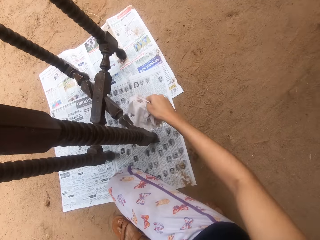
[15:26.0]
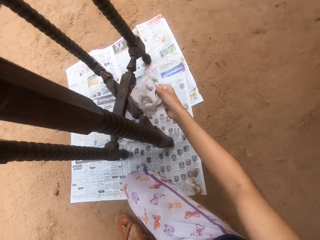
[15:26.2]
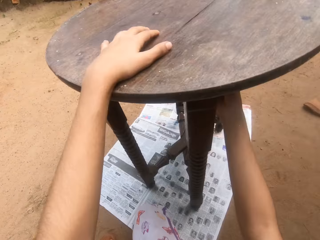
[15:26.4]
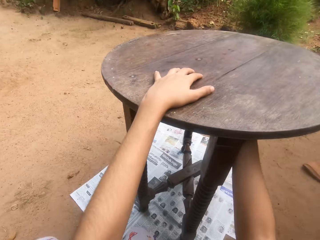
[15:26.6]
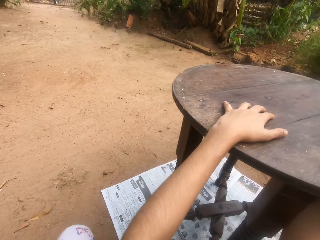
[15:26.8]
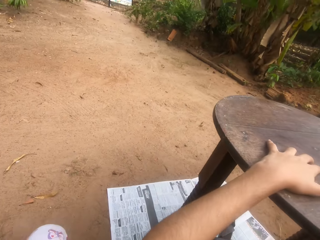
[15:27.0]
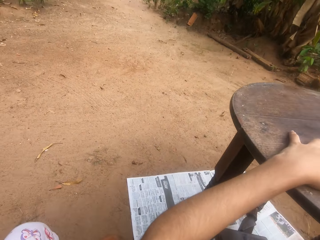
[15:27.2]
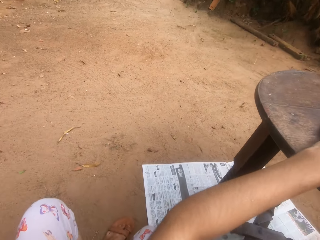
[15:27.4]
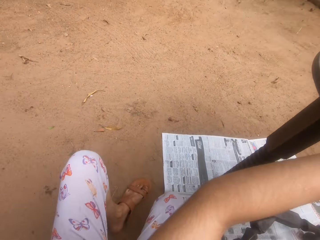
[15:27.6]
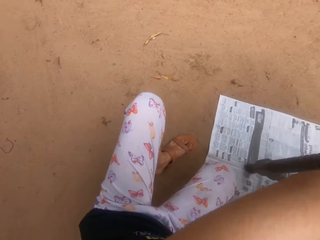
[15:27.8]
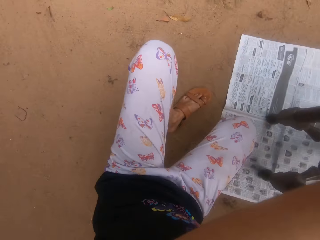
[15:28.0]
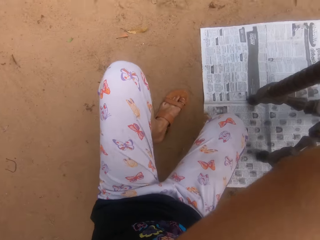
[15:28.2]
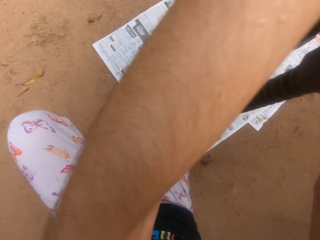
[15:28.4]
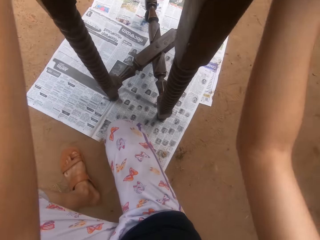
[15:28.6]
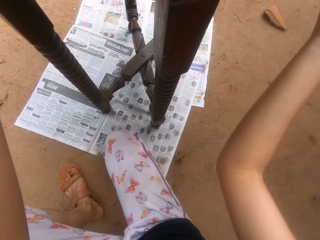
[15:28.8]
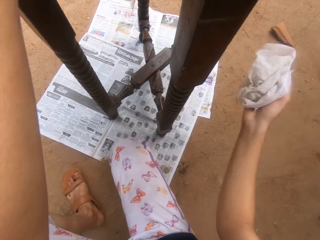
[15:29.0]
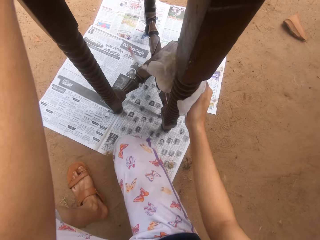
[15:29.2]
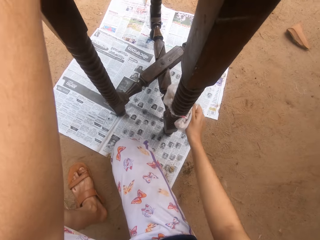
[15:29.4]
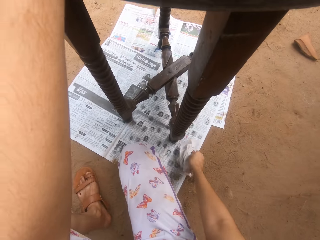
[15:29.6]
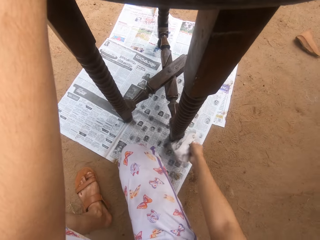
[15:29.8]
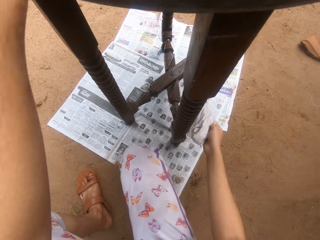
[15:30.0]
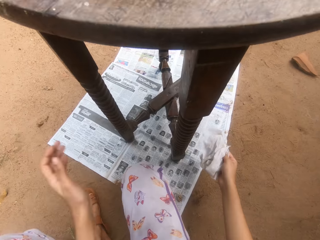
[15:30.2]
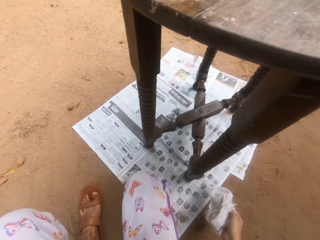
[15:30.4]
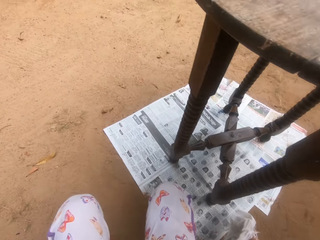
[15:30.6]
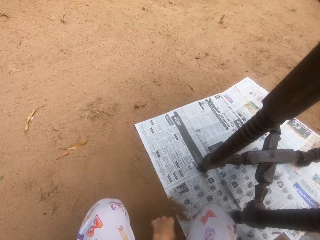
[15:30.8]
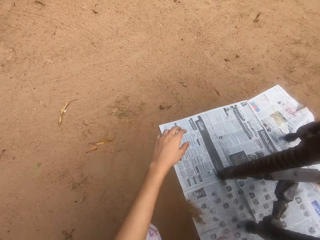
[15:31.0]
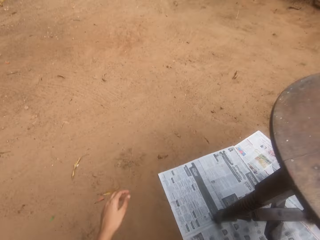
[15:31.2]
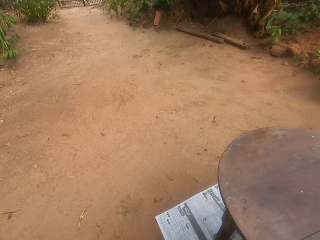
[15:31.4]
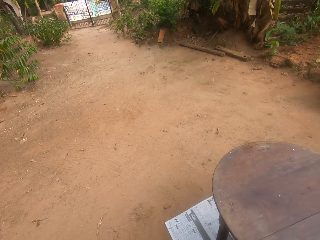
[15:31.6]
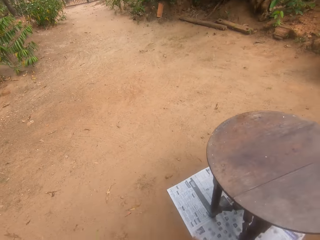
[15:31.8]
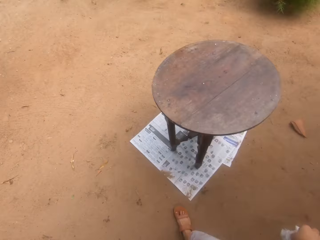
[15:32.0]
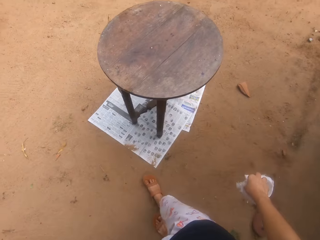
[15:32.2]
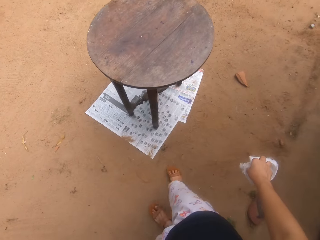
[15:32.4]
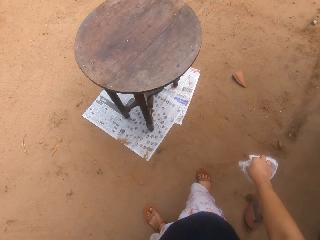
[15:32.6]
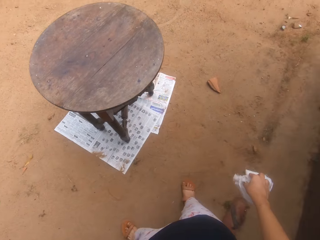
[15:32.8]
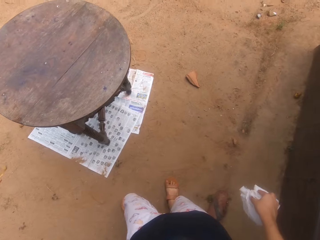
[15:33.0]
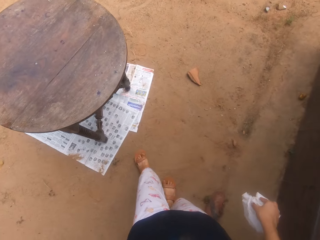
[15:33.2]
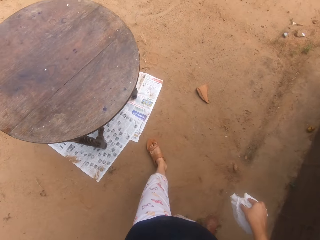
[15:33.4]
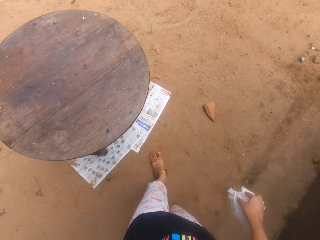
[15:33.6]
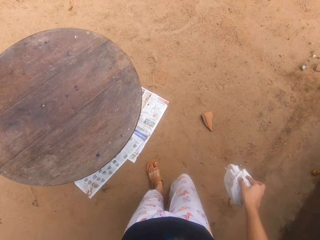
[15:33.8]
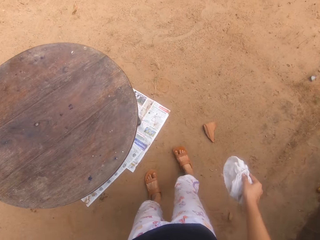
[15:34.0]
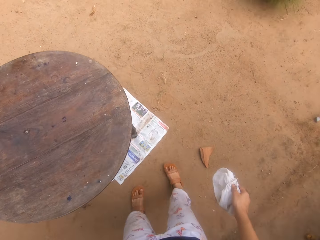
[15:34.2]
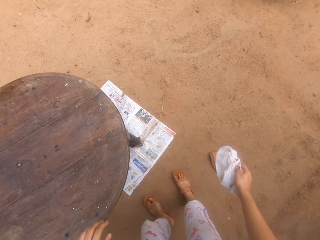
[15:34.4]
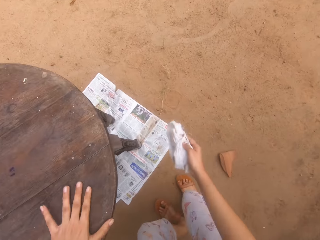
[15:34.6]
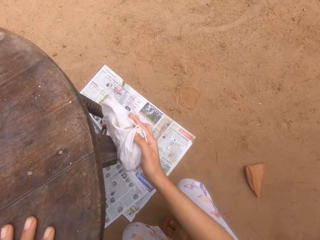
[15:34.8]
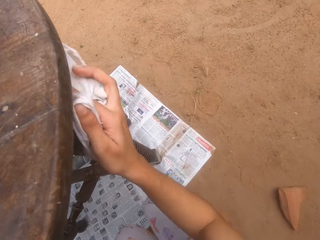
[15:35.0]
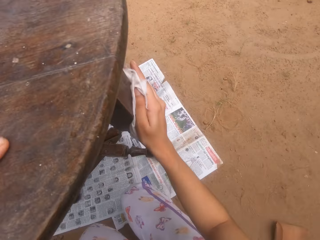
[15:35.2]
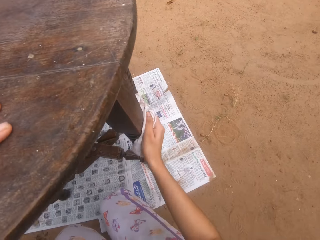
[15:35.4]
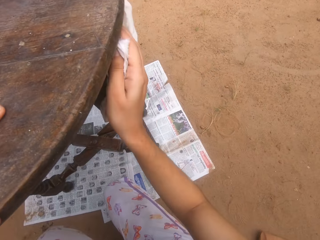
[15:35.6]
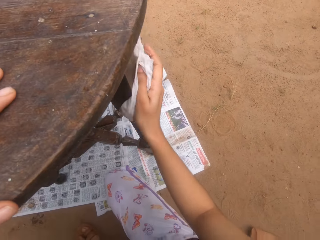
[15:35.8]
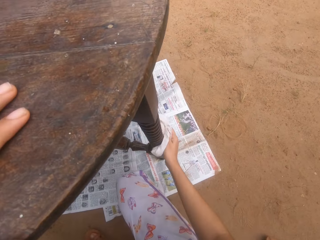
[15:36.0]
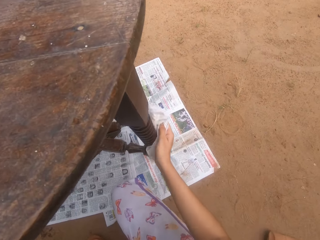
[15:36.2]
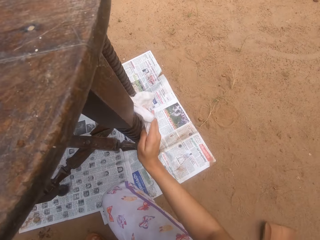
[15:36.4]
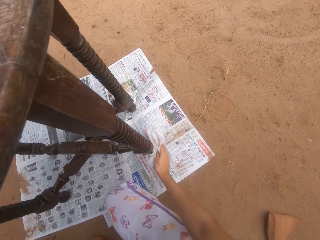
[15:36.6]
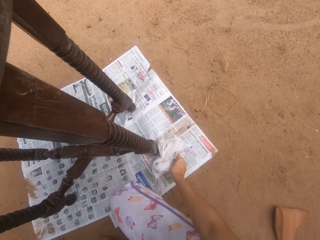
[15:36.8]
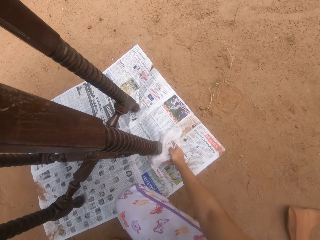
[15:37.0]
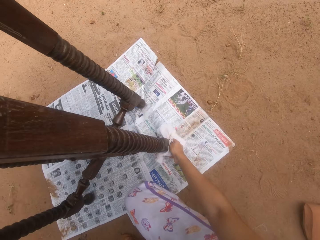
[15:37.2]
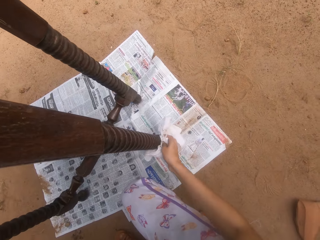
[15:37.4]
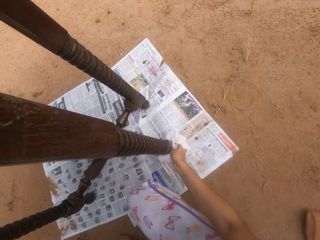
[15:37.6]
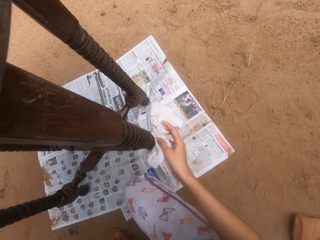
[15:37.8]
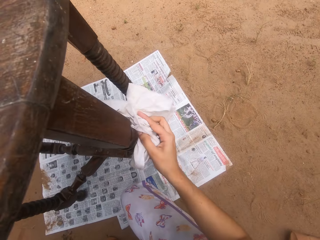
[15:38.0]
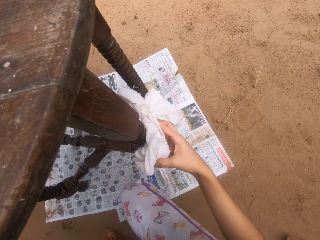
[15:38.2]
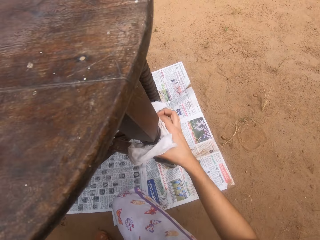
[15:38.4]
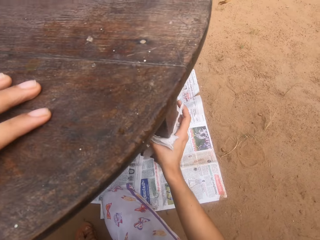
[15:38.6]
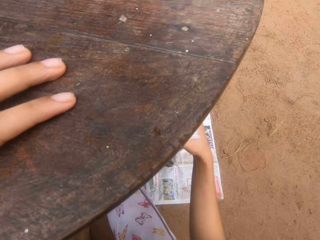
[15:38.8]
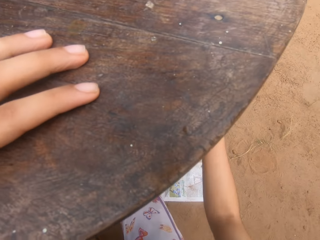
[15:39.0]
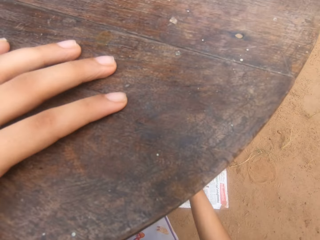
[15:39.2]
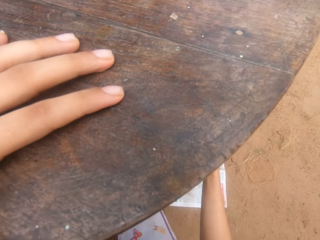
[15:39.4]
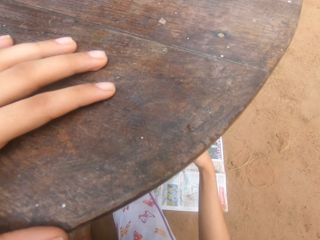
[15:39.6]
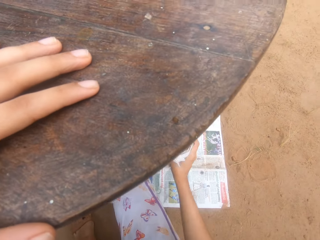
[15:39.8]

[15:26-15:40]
The camera wearer looks around. They wipe the table with the piece of cloth. They look around. They walk around the table. They wipe the table with the piece of cloth.

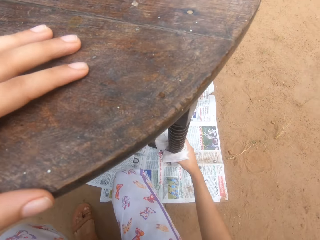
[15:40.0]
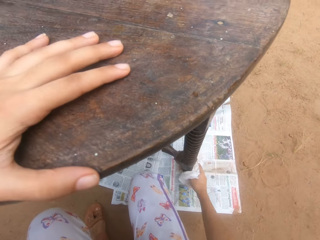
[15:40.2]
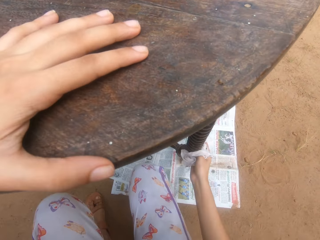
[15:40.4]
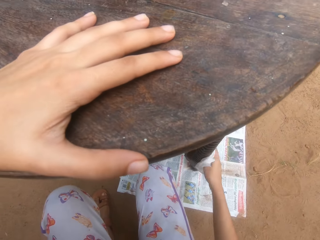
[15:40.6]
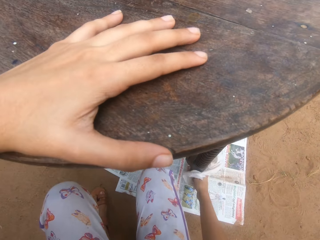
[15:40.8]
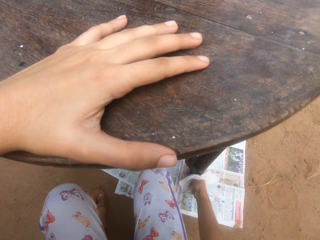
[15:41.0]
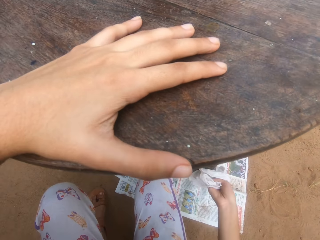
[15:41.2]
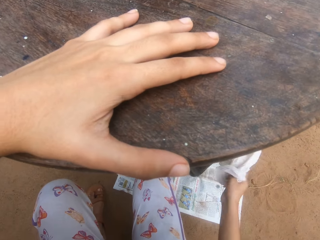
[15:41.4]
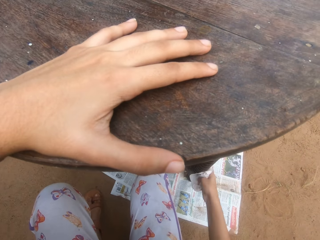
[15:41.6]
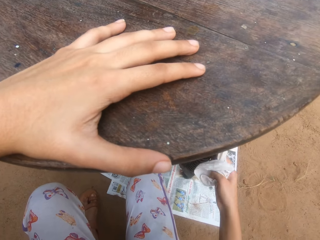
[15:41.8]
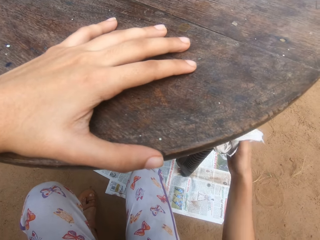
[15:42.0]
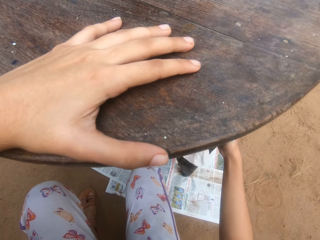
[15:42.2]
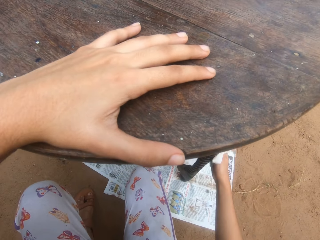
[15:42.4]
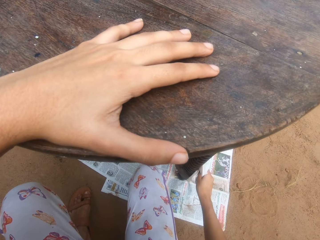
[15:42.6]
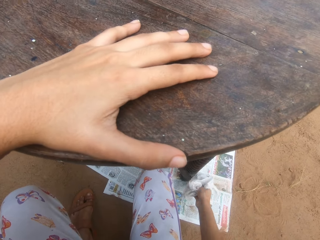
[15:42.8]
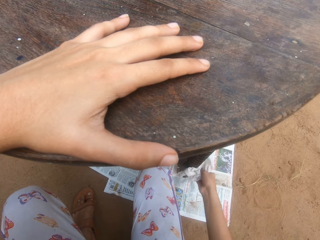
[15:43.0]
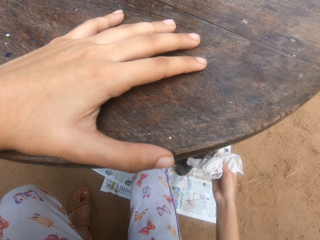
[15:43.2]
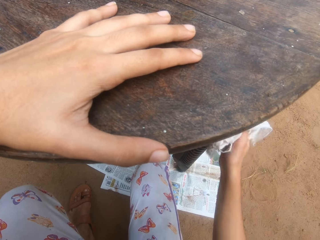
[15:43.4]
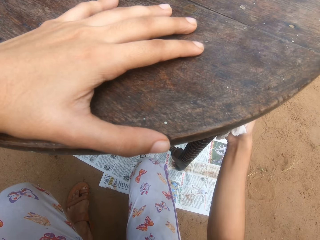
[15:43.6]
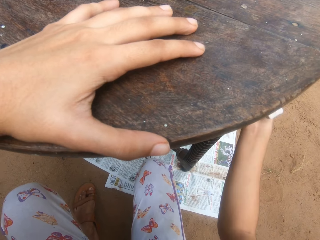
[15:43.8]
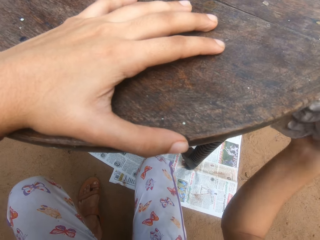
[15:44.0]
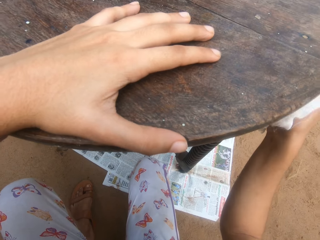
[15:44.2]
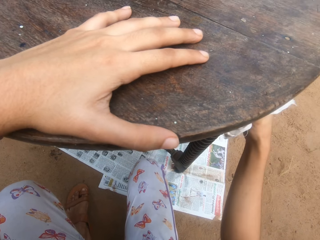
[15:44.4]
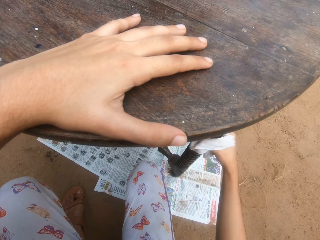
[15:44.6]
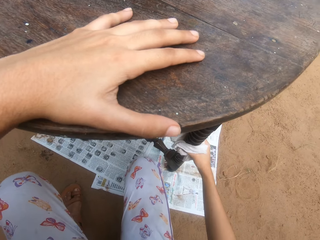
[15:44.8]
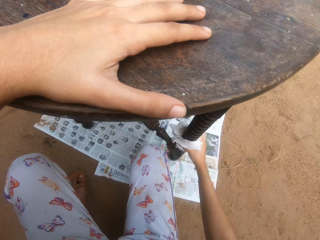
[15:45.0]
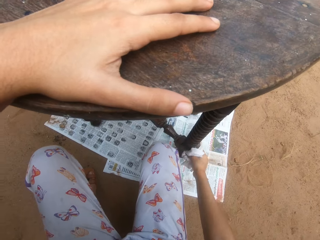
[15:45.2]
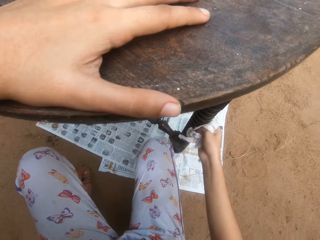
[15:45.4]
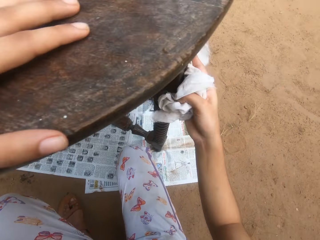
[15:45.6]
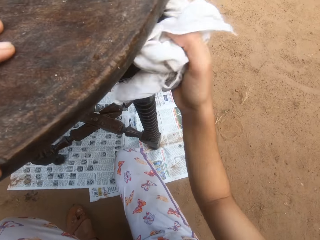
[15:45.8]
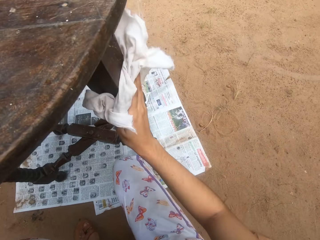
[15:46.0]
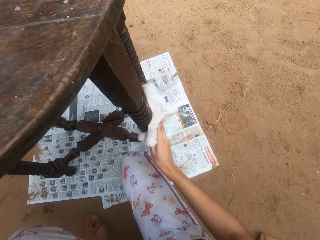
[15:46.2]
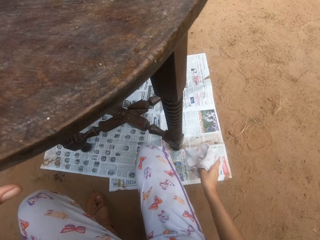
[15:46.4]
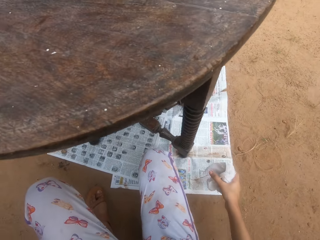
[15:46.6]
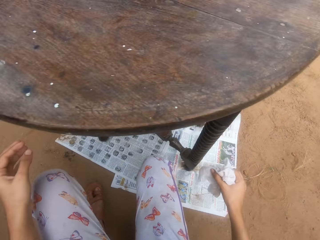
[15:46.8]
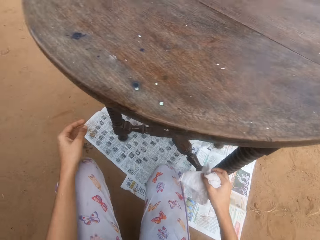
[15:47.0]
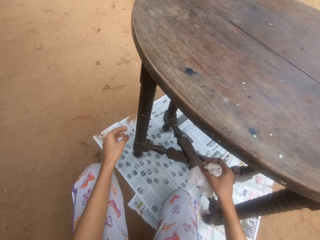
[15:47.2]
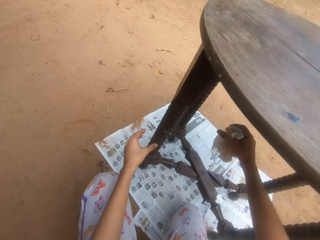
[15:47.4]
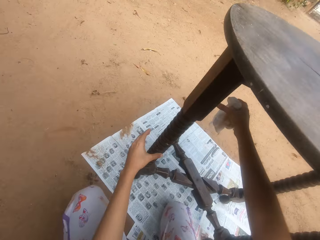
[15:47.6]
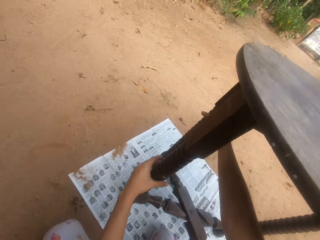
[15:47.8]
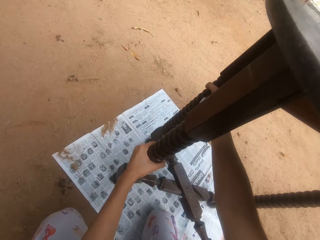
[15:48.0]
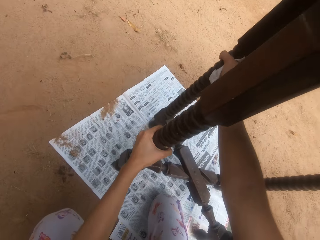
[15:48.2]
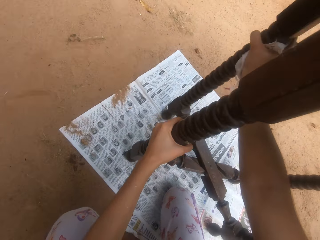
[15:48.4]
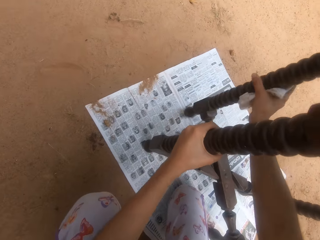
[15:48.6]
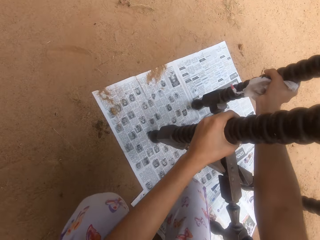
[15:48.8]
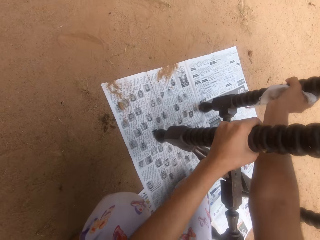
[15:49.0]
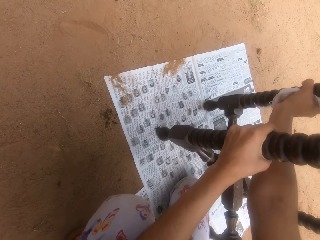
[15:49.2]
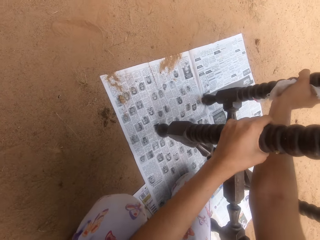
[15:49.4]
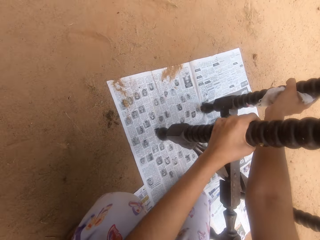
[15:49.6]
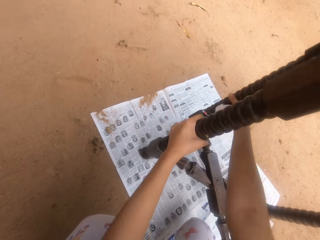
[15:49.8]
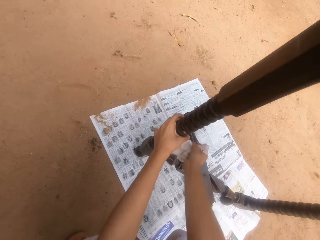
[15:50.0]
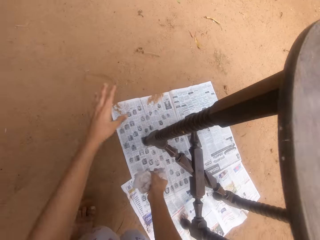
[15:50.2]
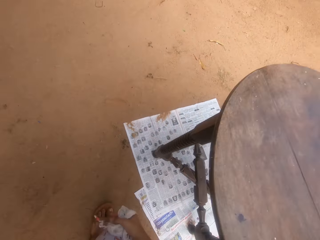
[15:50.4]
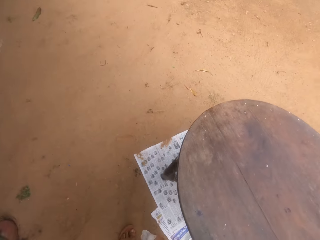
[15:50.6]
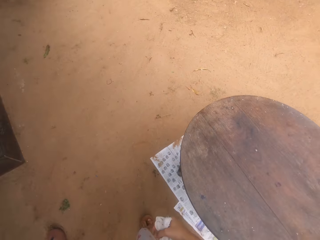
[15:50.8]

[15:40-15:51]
The camera wearer moves the table.
